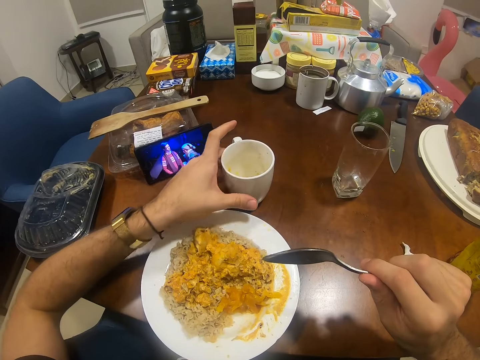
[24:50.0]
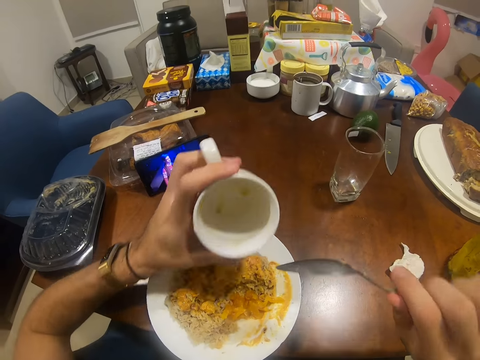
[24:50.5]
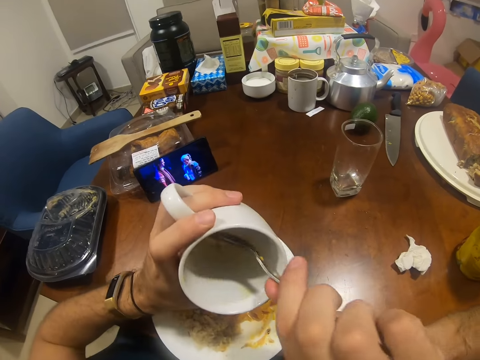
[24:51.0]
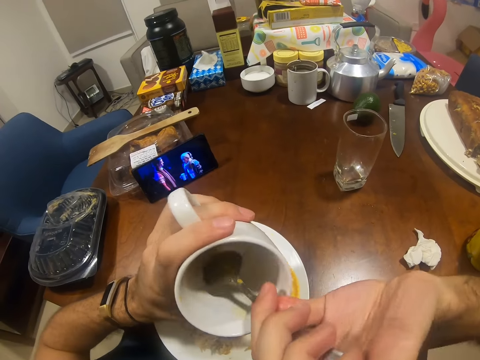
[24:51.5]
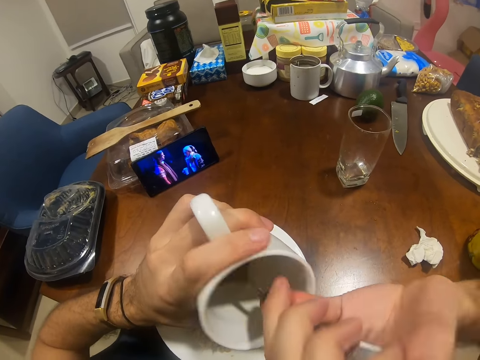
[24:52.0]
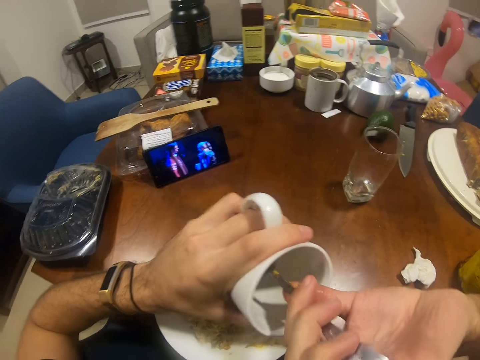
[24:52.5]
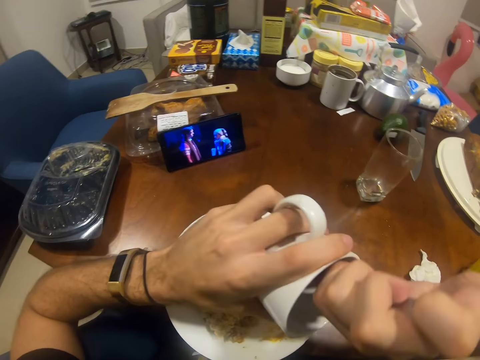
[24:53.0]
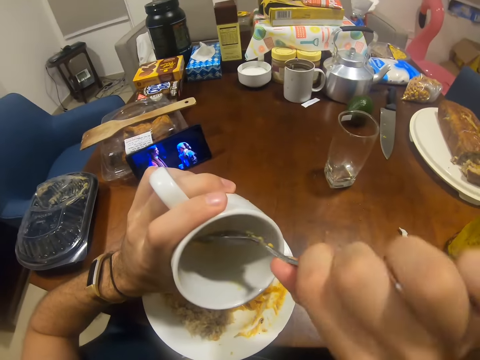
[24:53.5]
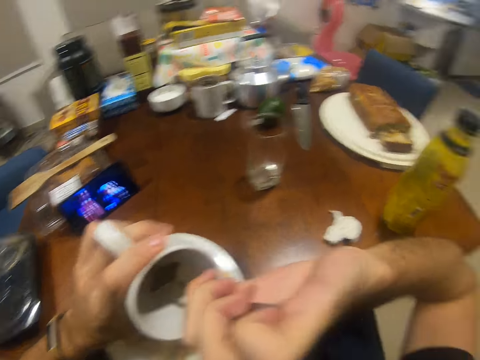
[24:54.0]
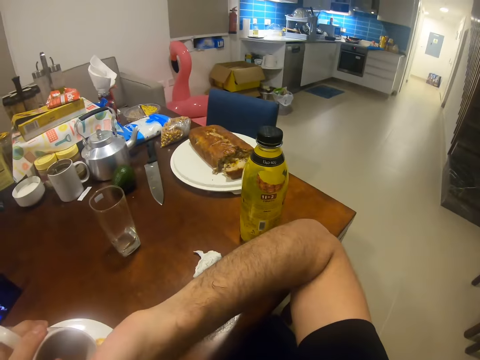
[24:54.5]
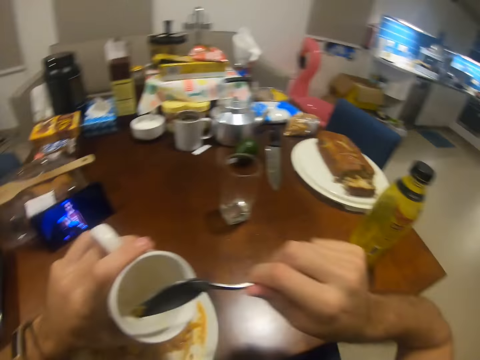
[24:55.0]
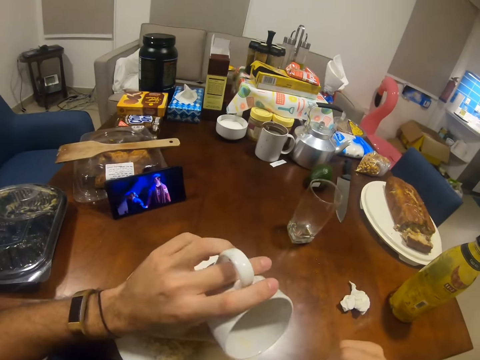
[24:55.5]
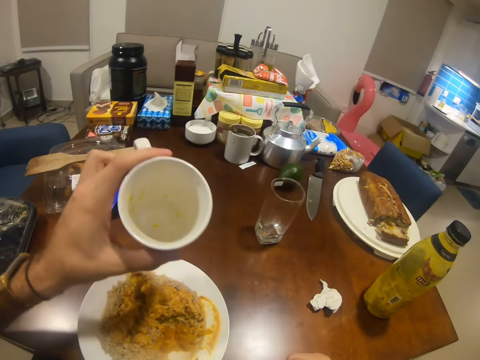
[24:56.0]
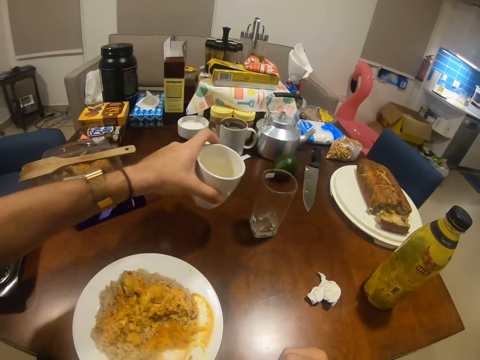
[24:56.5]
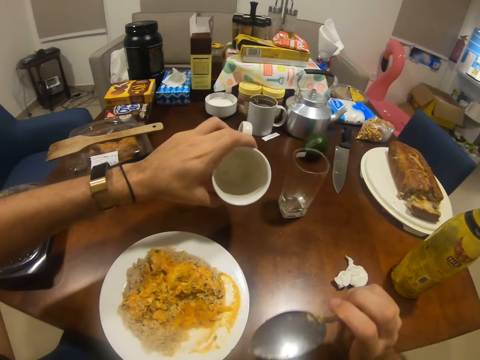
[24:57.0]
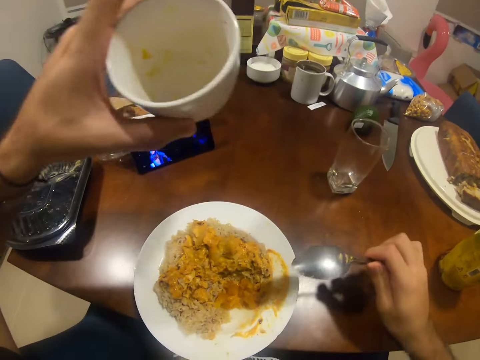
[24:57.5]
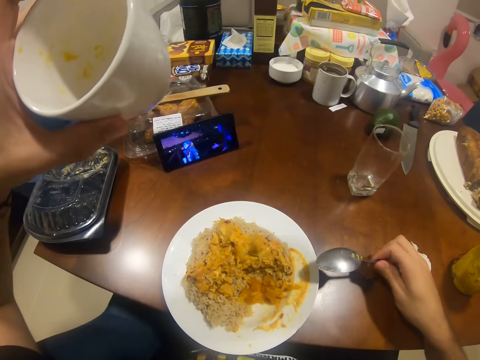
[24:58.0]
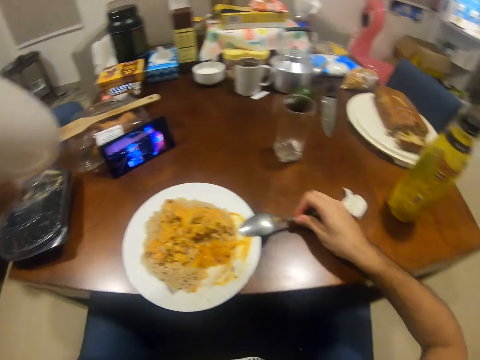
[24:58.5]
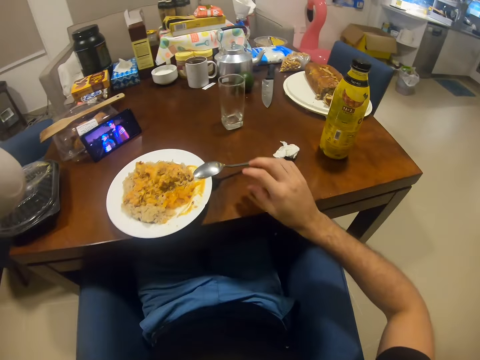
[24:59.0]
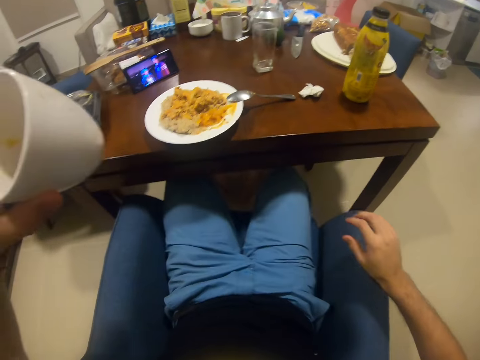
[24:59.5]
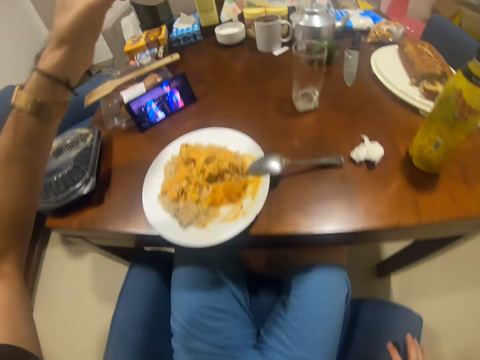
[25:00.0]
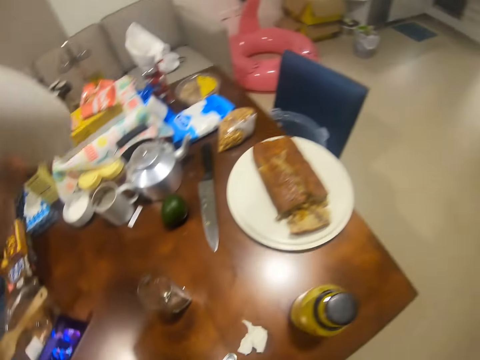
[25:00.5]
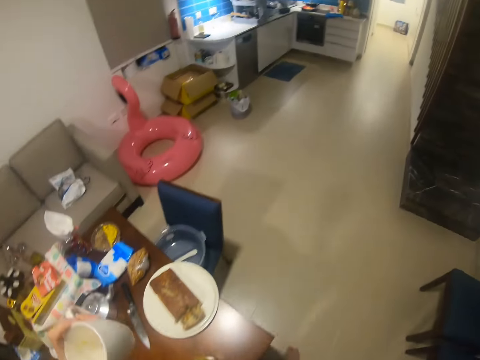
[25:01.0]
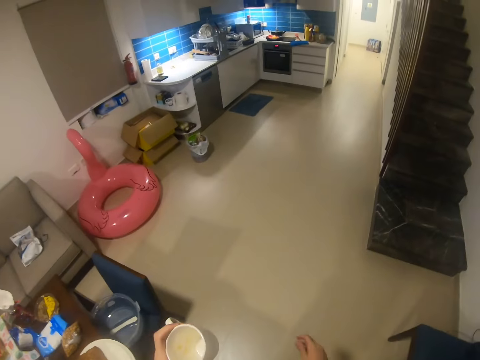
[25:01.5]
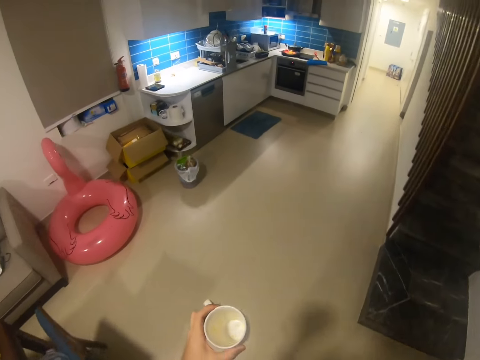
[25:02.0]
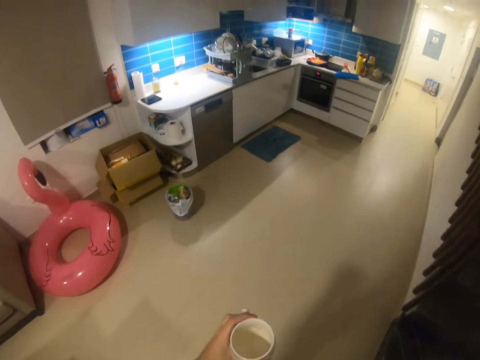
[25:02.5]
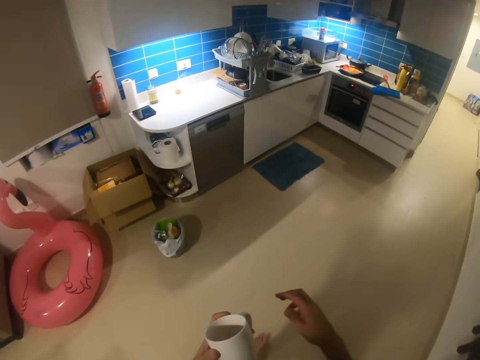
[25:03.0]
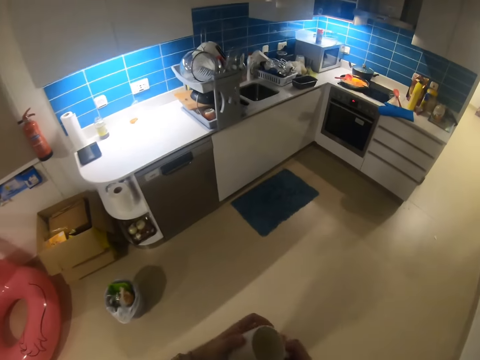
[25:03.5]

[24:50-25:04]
The camera wearer picks up the mug or cup on the table with his left hand. He scrapes some sauce from the mug with the spoon in his right hand. He puts the cup on the table. He looks at the cup. He drops the spoon on the plate. He walks around the house.

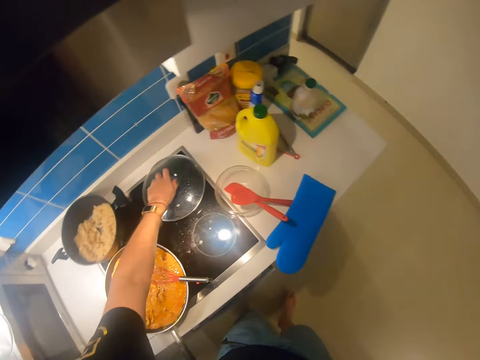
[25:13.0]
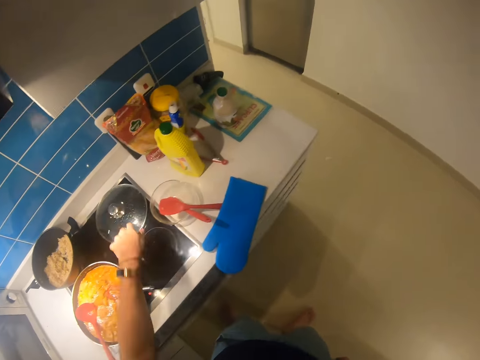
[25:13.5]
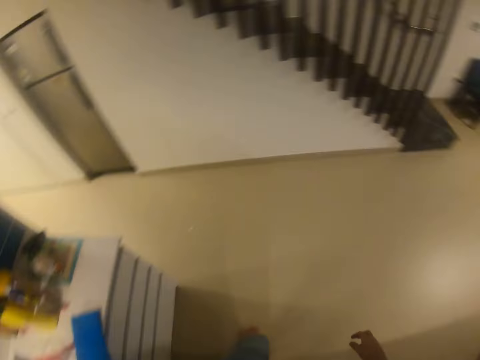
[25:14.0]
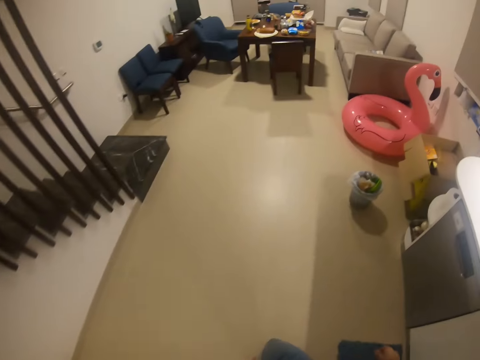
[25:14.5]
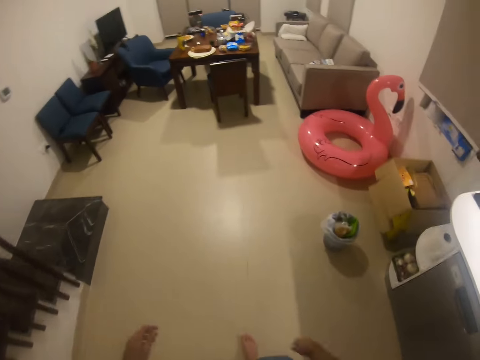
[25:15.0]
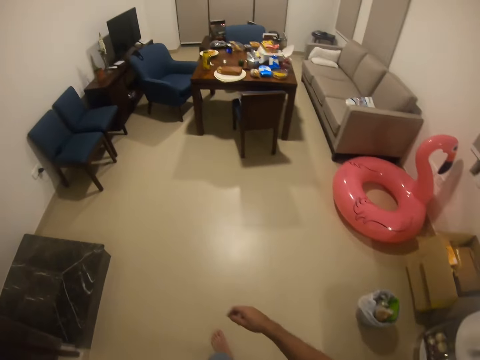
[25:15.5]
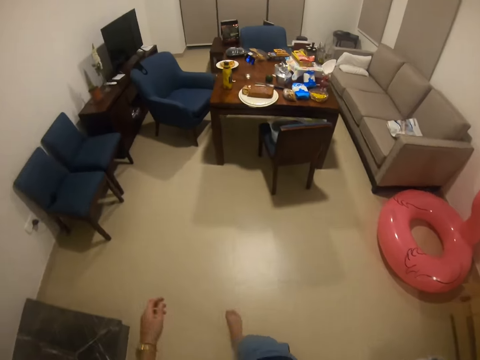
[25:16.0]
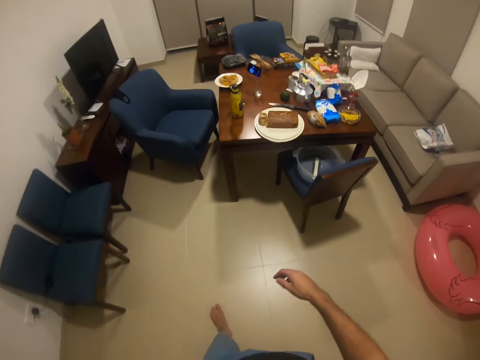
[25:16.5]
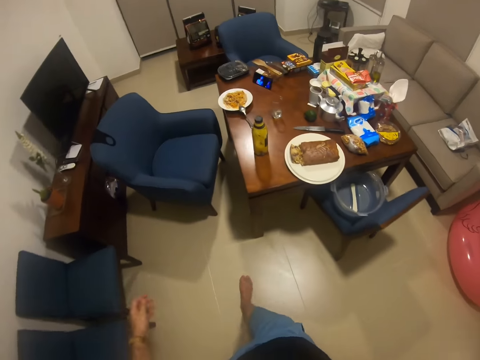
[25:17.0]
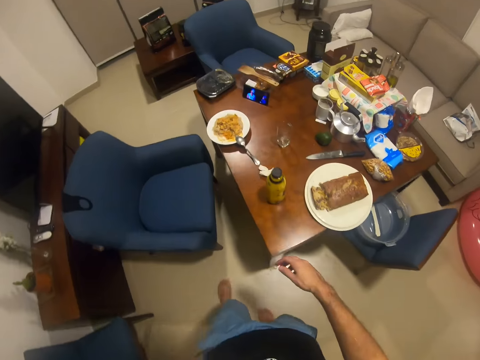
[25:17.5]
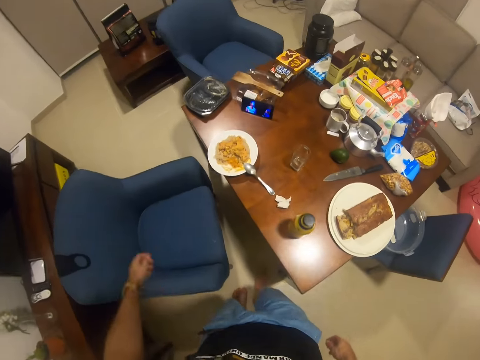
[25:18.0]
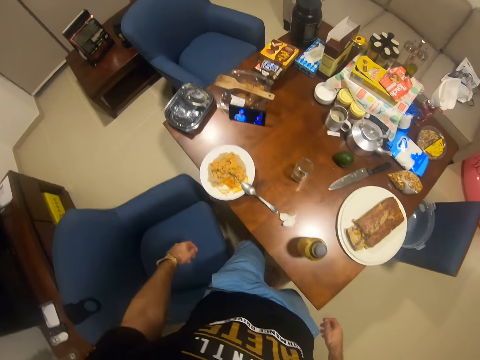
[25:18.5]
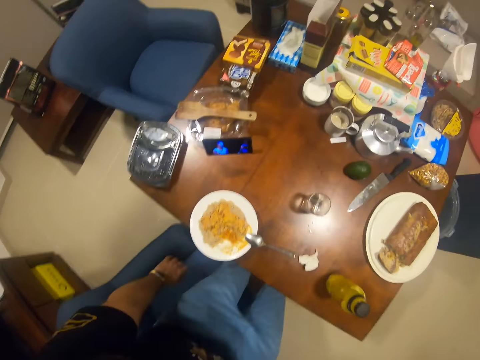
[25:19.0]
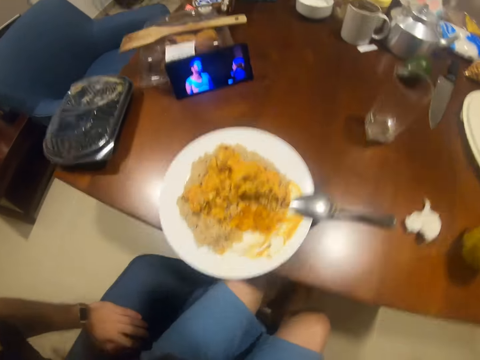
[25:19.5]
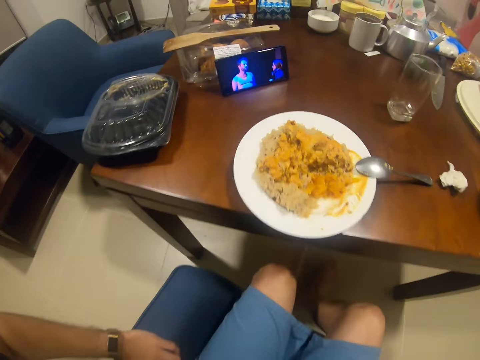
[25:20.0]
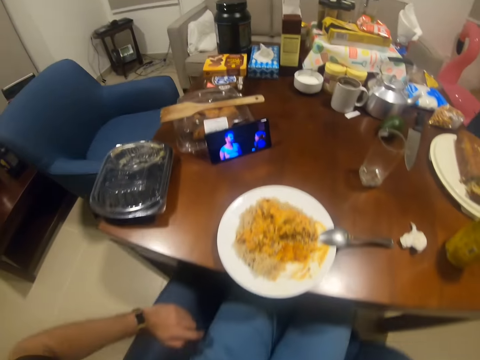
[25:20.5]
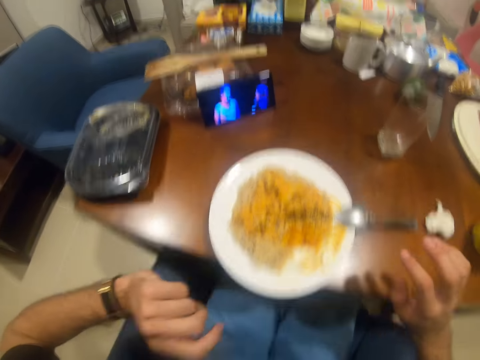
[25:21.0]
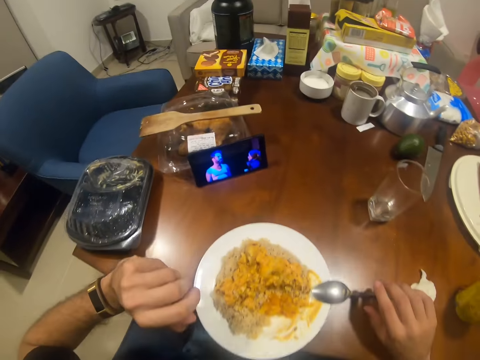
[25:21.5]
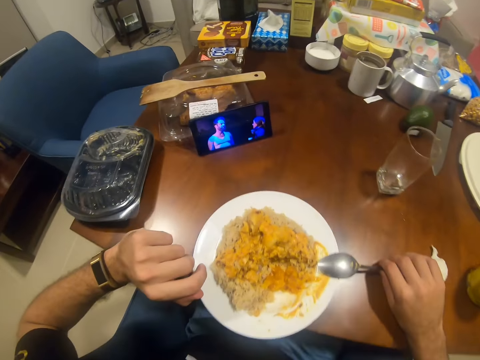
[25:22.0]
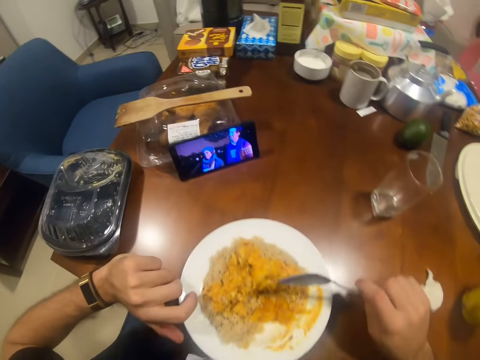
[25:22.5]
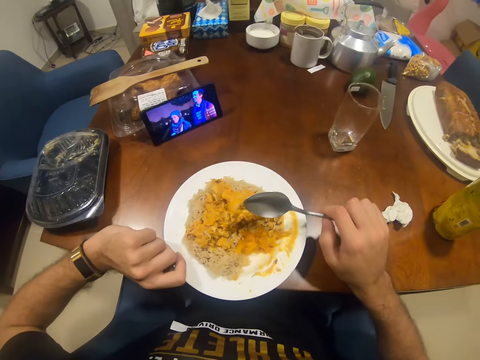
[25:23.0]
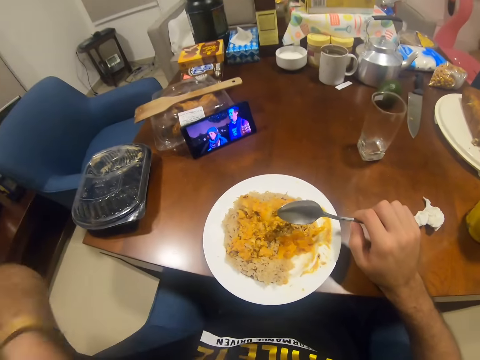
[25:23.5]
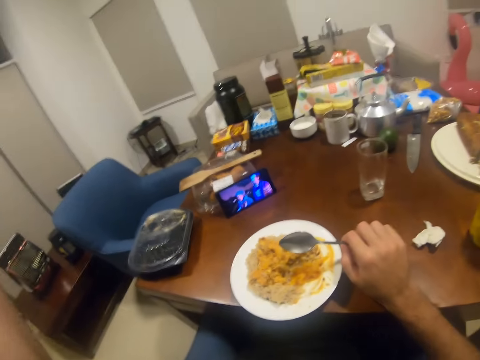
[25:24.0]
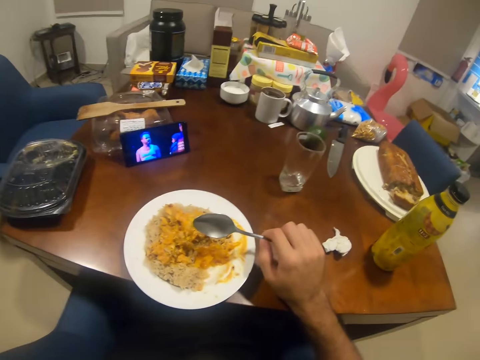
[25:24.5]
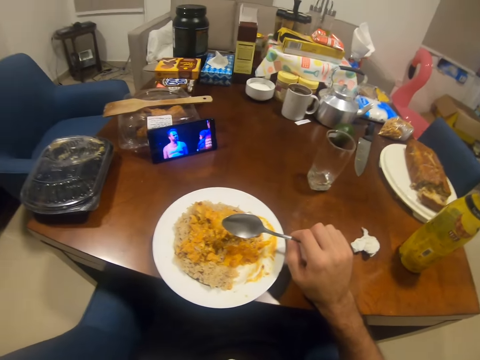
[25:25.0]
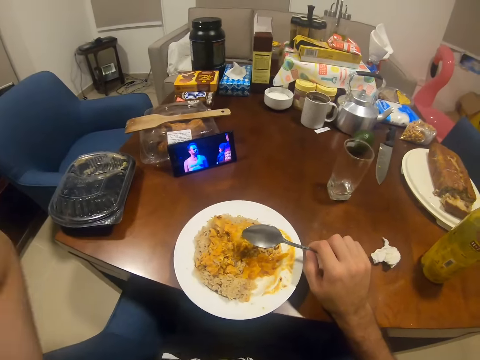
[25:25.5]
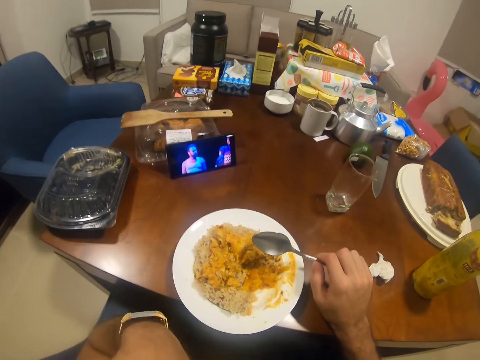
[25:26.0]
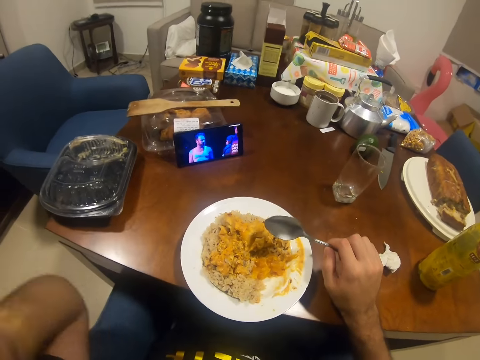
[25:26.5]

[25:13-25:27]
The camera wearer drops the pot cover on the cooker with his left hand. He walks around the house. He sits on the chair. He picks up the spoon from the plate. He watches the video in the phone.
